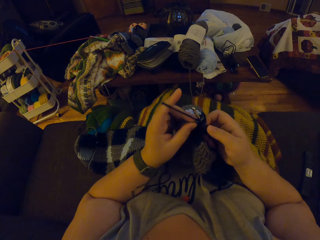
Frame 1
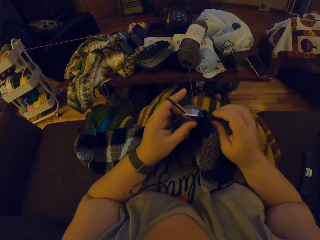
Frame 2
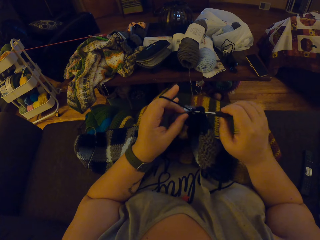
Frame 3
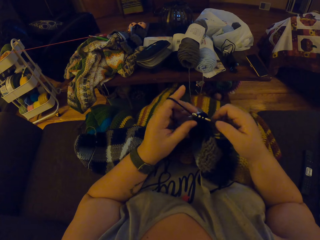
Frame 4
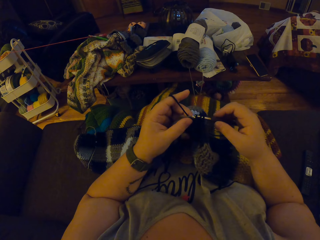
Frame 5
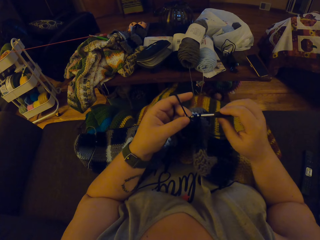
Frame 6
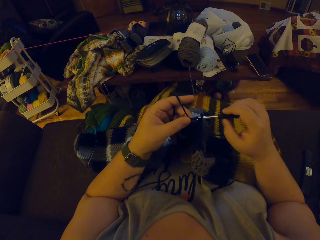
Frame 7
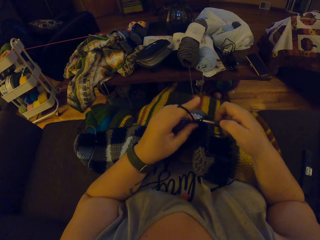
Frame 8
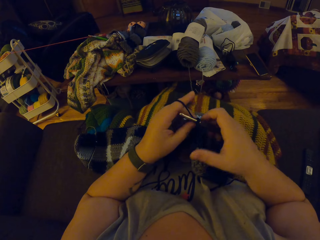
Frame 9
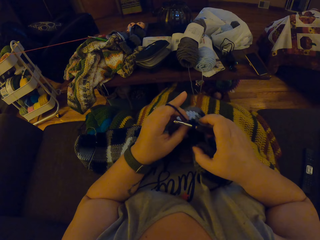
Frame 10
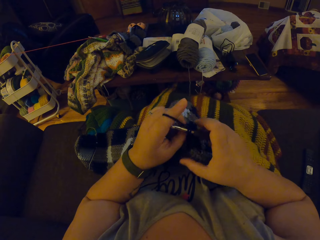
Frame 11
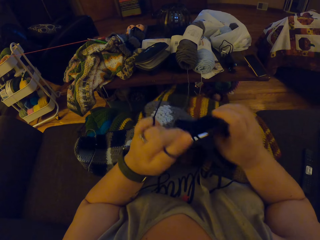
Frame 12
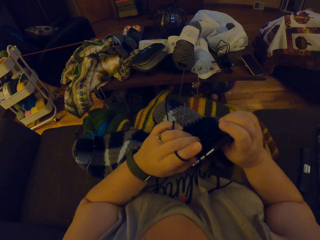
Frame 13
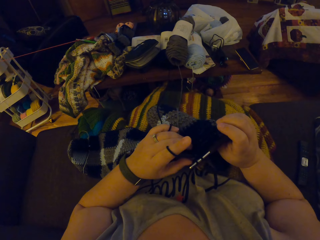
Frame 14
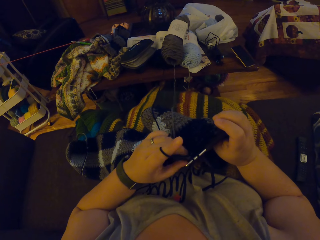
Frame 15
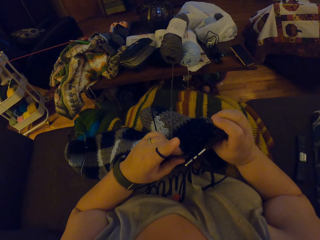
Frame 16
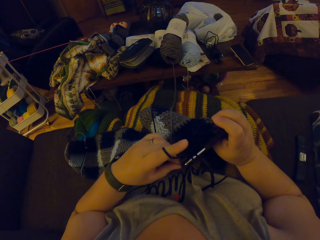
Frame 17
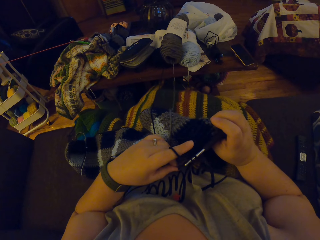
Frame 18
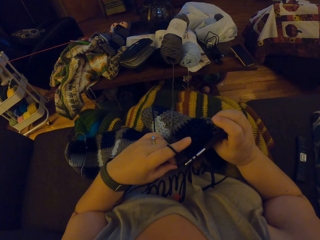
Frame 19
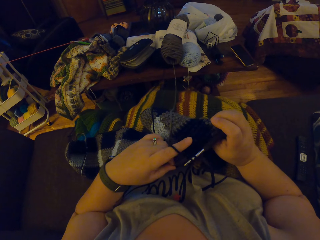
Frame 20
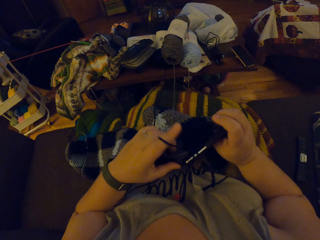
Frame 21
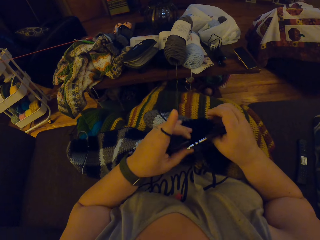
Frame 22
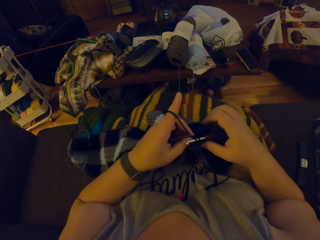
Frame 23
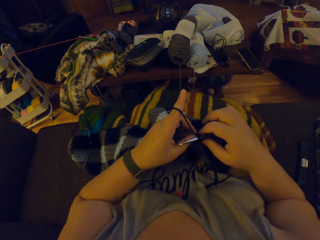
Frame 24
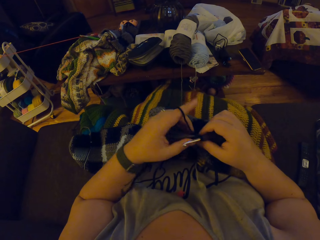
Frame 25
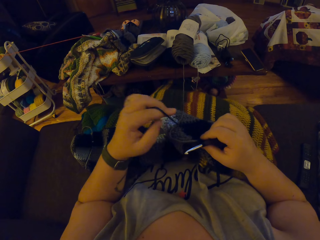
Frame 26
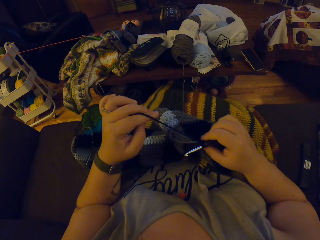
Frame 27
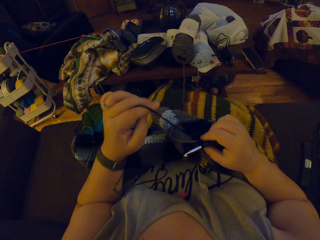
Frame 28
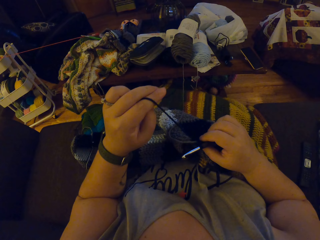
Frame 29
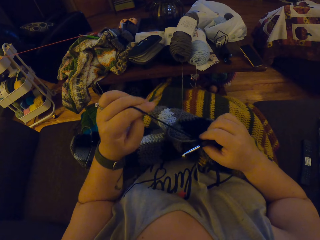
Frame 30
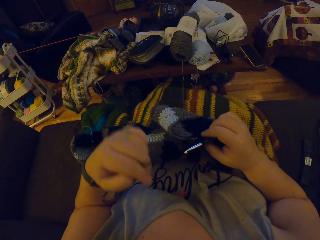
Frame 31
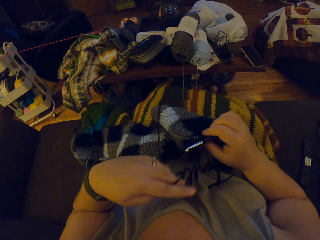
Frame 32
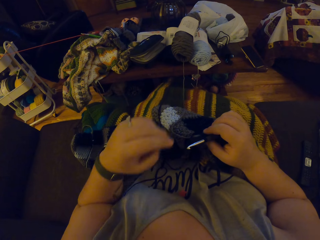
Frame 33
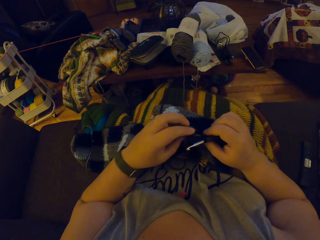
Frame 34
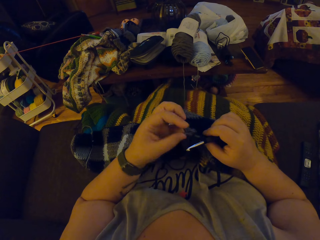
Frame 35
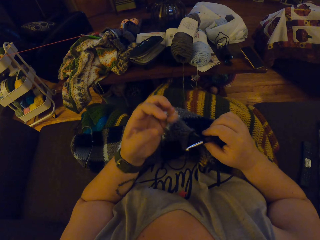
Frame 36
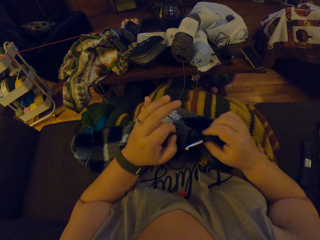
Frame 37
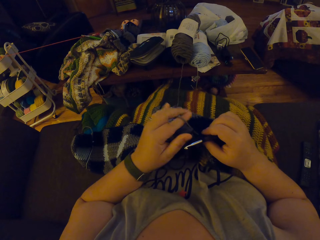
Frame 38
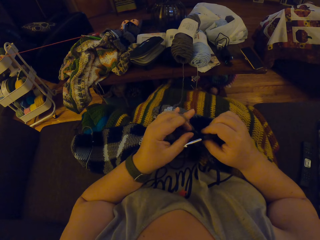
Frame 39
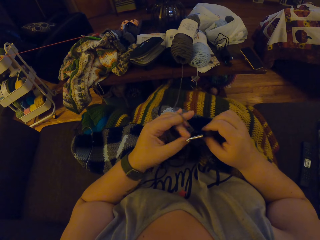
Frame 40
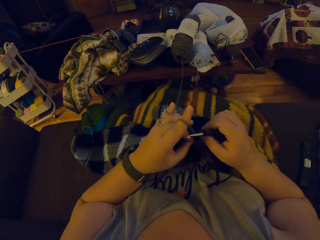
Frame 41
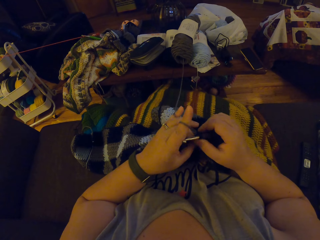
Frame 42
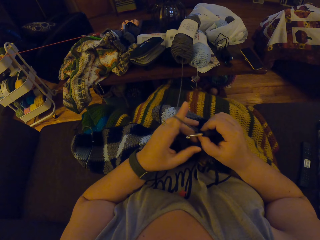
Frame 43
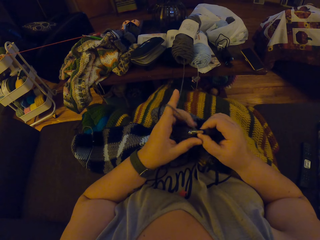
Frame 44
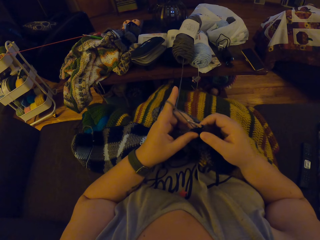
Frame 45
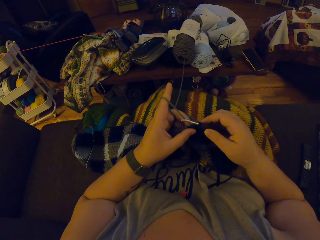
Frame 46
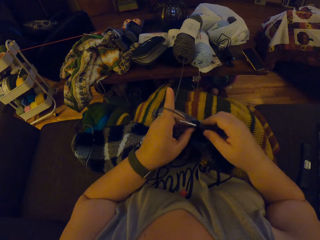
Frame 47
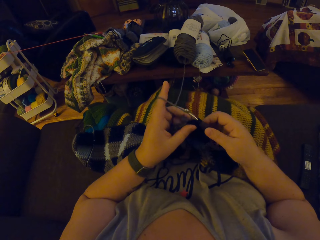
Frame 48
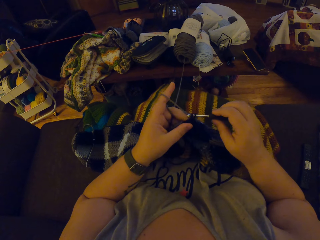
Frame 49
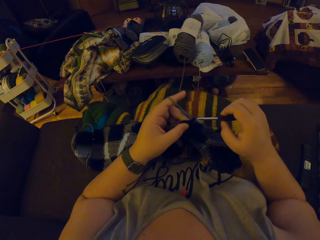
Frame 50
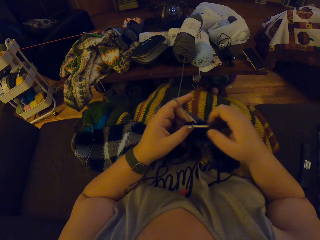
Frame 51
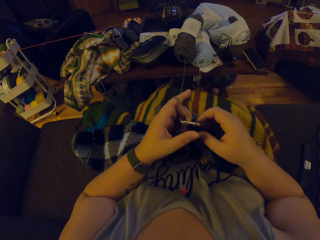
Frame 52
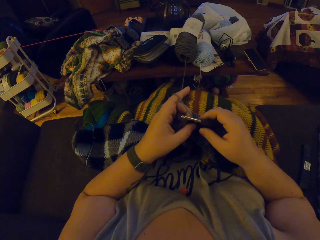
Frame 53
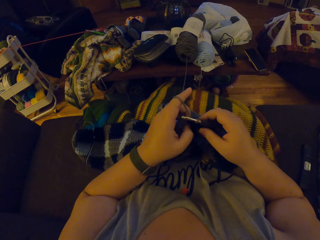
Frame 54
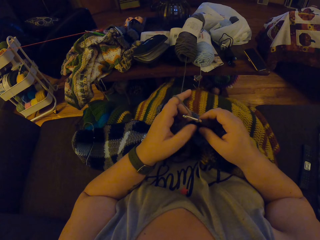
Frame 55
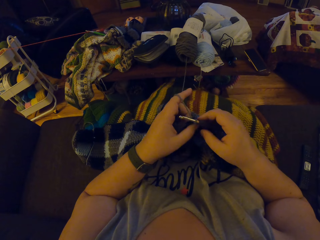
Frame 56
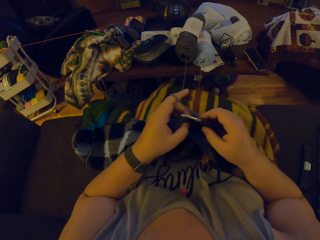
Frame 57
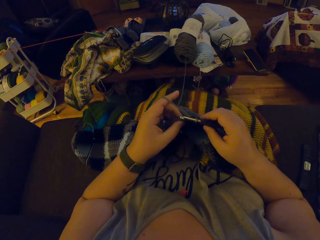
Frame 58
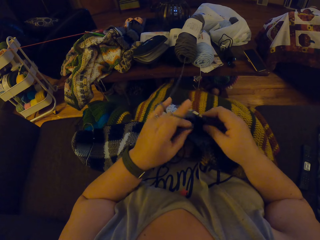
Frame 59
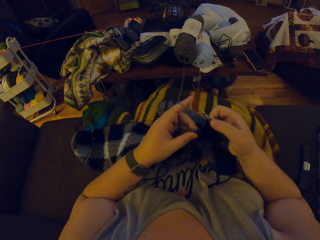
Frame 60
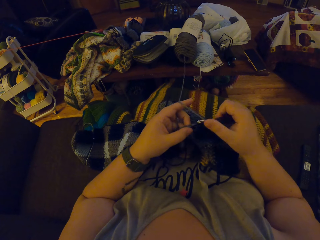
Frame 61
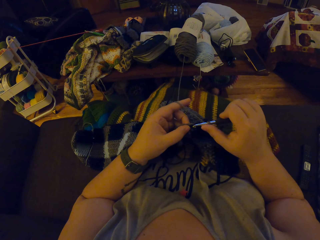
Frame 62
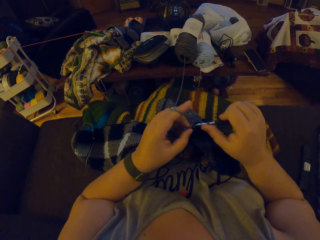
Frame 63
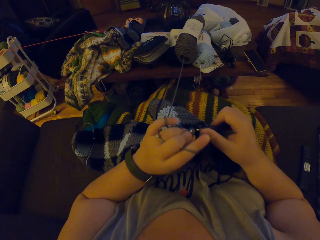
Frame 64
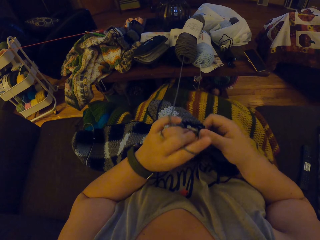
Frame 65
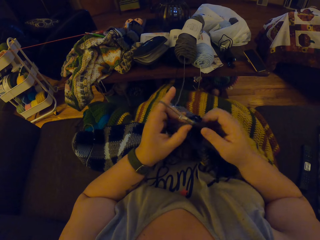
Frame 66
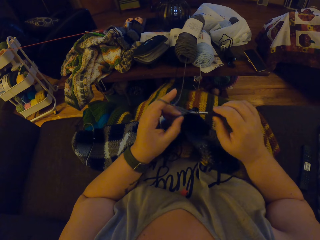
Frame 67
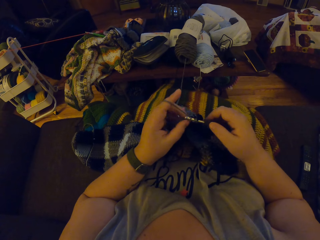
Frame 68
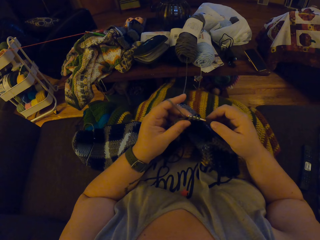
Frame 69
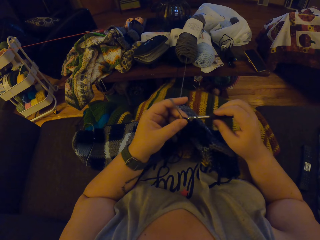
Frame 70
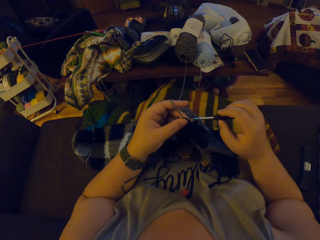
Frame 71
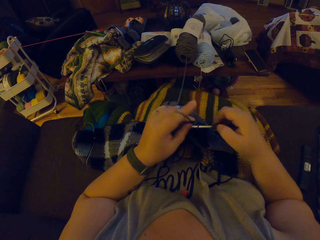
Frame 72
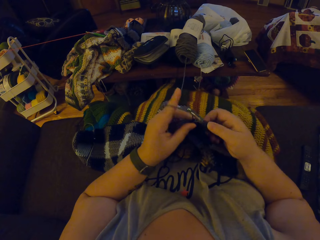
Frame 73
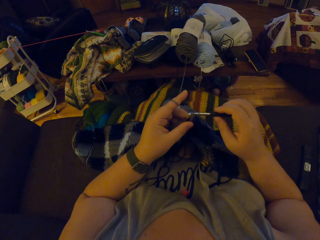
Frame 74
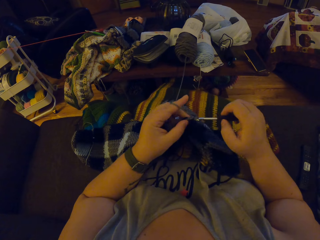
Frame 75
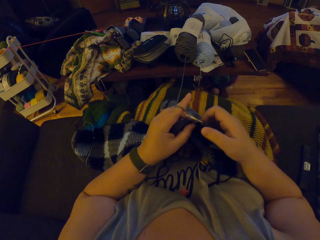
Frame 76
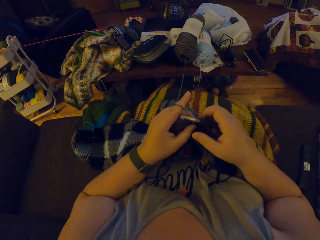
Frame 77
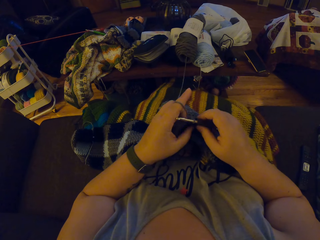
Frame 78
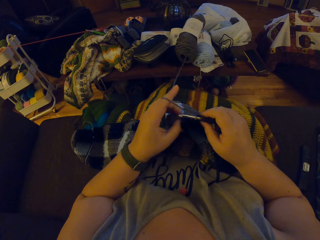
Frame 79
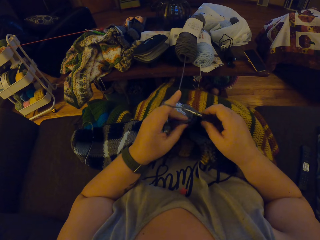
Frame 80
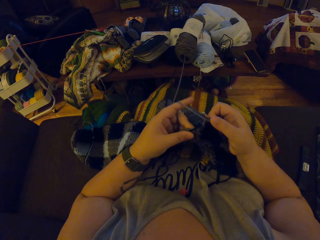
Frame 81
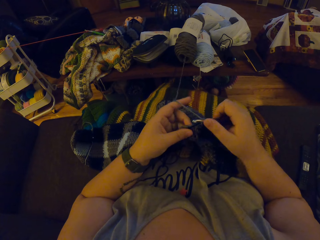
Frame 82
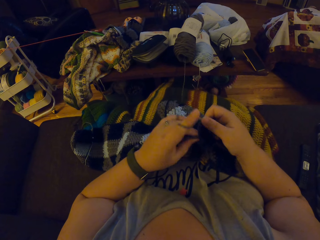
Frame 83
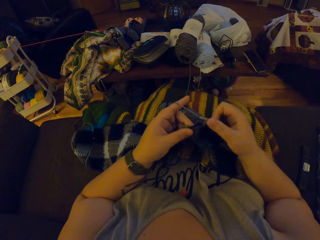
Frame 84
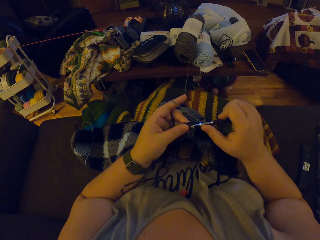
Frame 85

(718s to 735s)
The camera wearer moves the scarf. She touches the scarf. She passes the scarf to the right hand. She straightens the thread. She puts the thread aside. She rolls the thread on the finger. She touches the scarf. She knits the scarf. She moves her thumb on the scarf. She knits the scarf.

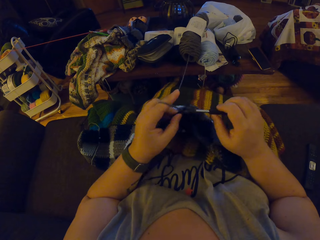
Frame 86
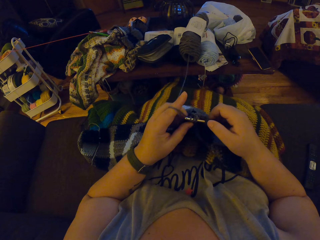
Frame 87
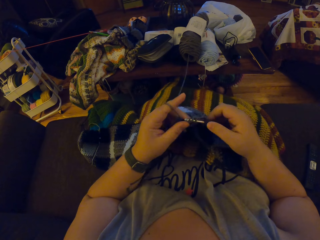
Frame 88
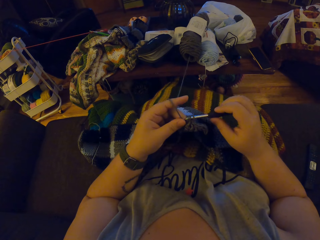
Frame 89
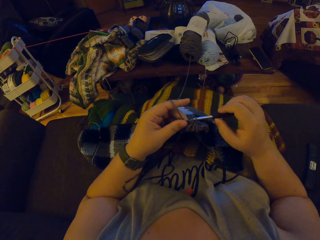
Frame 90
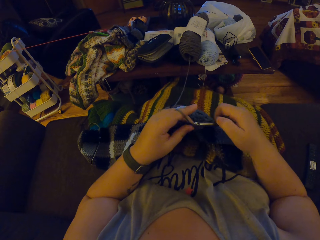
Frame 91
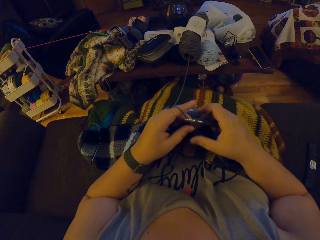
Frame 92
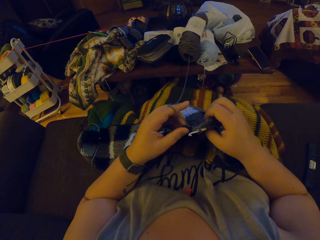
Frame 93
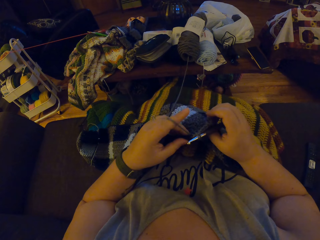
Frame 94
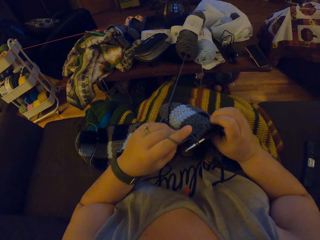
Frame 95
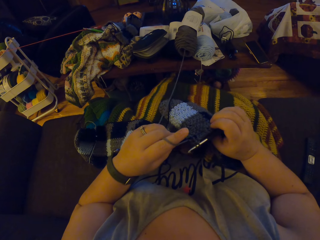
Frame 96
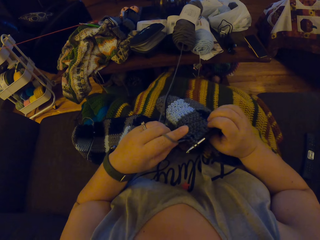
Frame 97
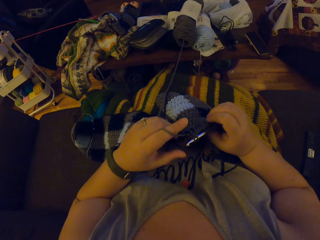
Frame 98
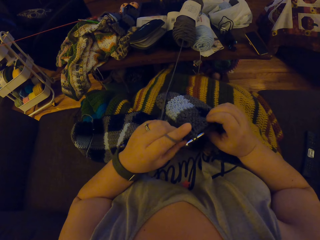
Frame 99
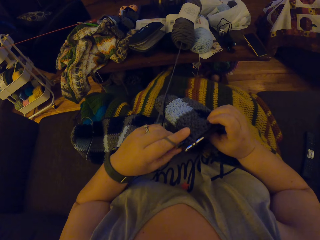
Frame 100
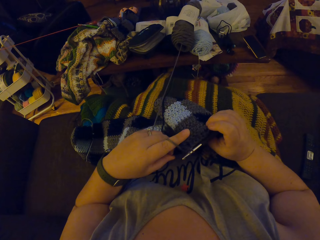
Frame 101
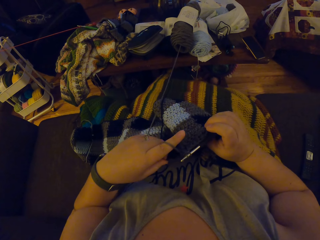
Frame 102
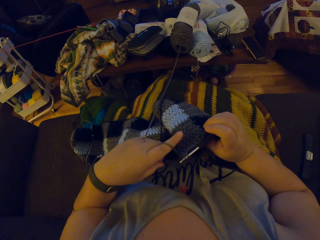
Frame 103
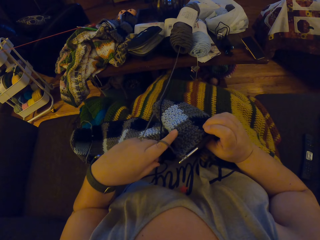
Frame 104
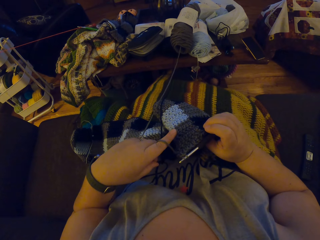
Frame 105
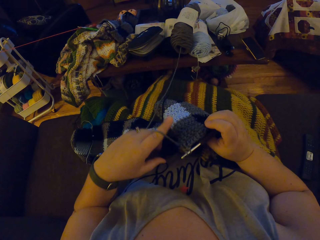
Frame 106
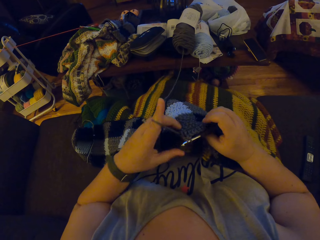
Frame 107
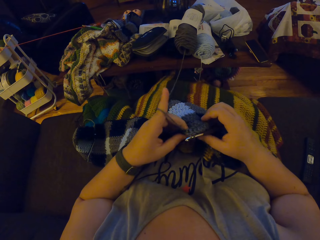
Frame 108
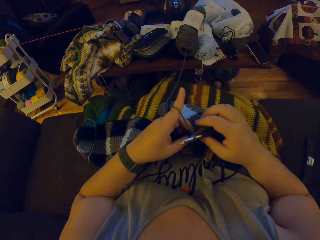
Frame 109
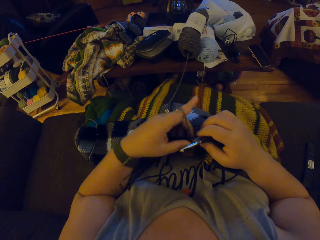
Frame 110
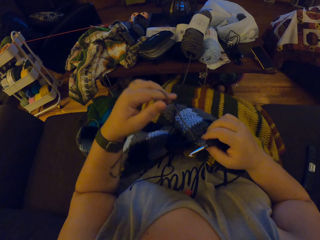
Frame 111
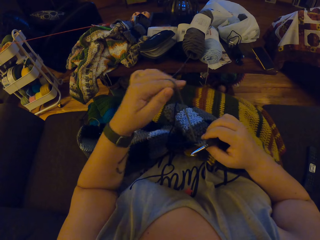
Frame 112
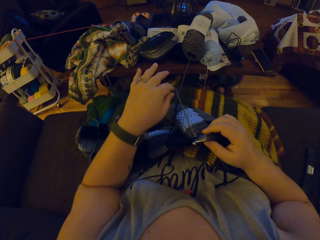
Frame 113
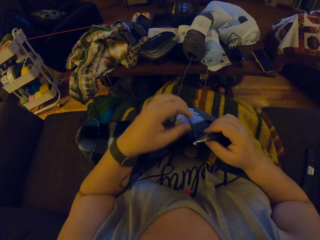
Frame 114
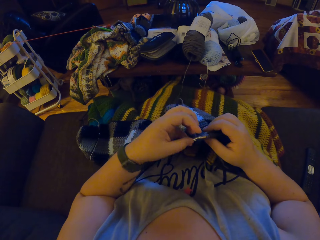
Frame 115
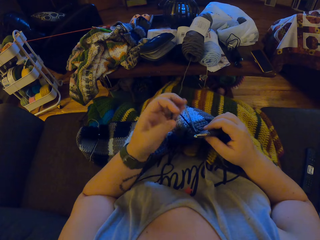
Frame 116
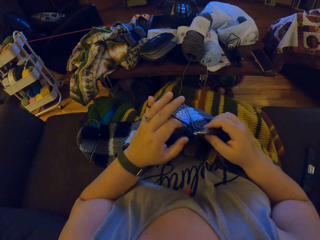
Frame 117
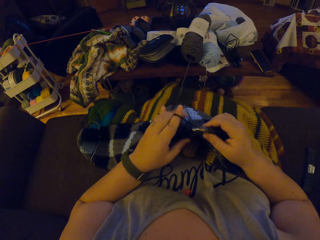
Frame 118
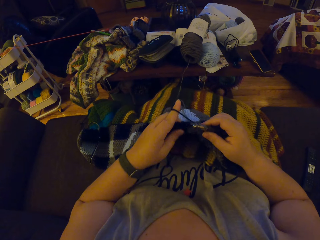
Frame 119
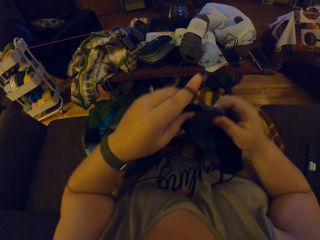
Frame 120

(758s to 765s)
The camera wearer passes the scarf to the right hand. They straighten the thread. They touch the scarf. They straighten the thread. They put the thread on the lap. They put the thread on the fingers.
